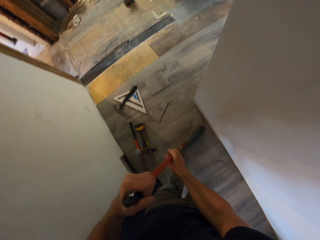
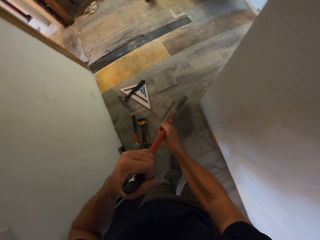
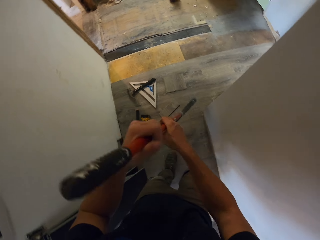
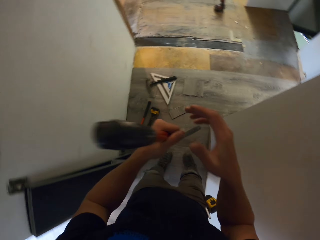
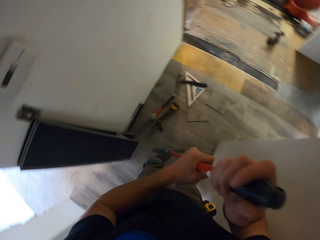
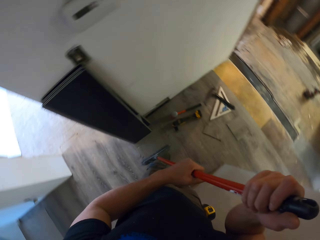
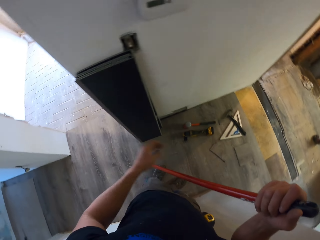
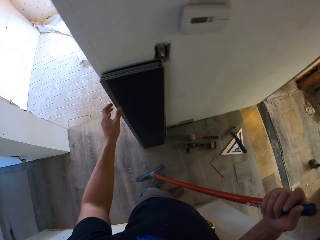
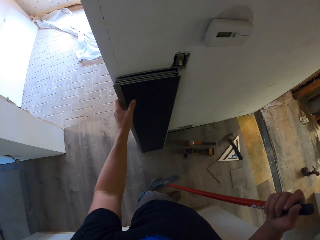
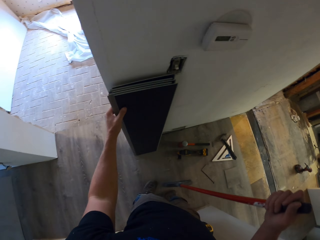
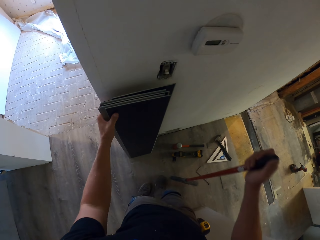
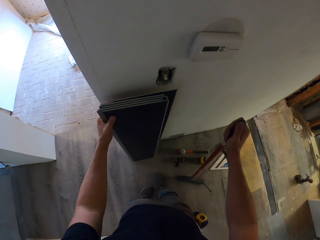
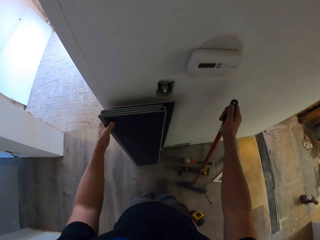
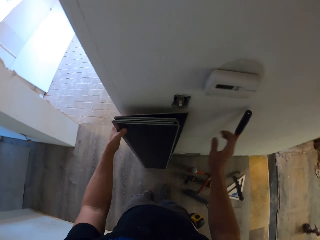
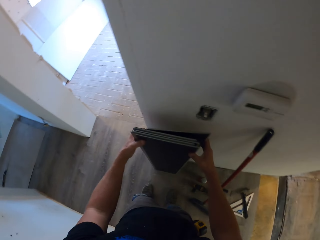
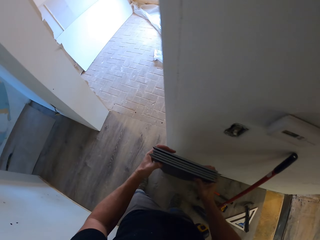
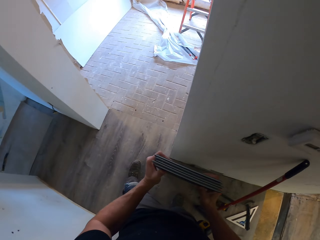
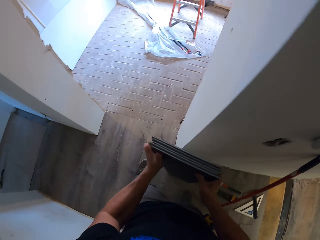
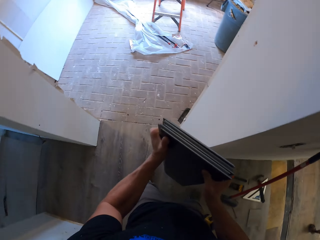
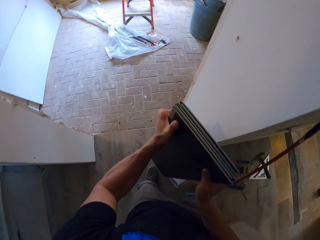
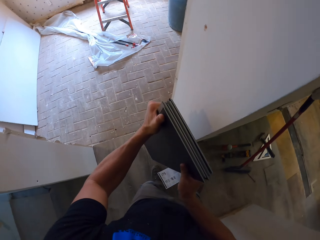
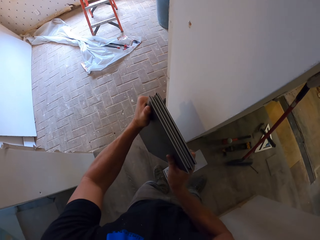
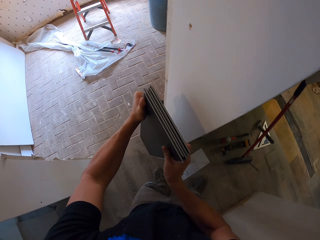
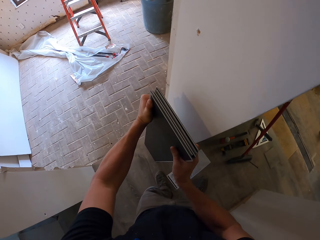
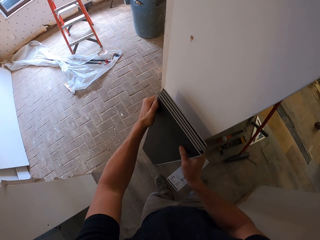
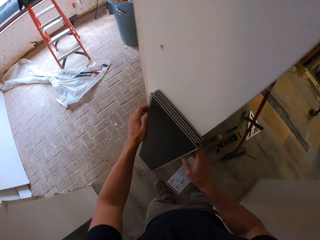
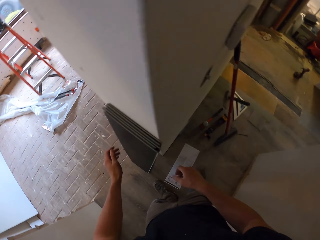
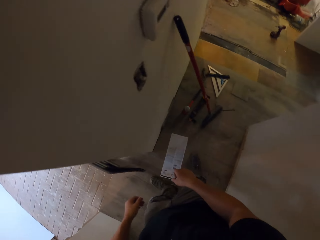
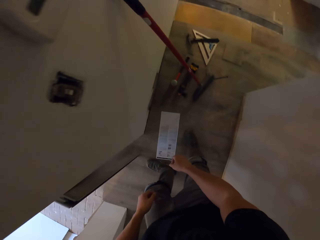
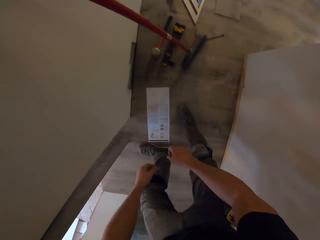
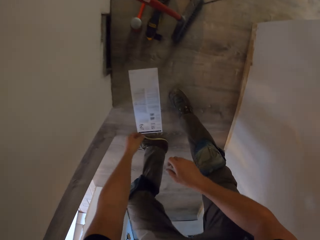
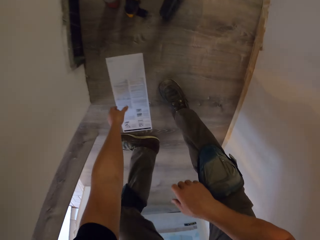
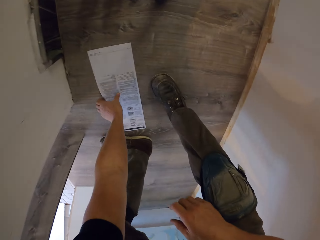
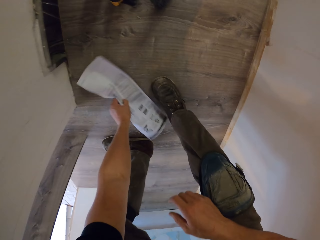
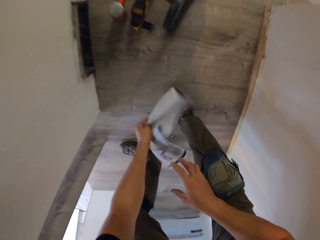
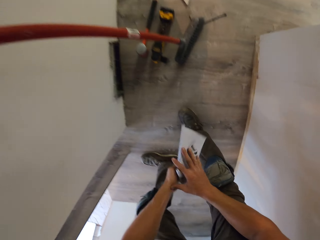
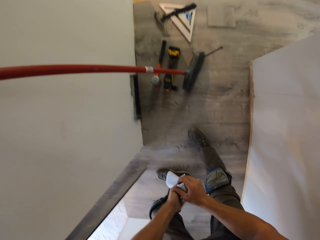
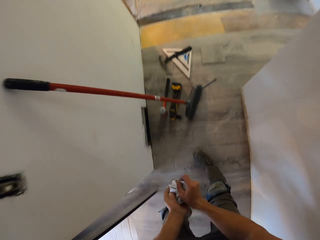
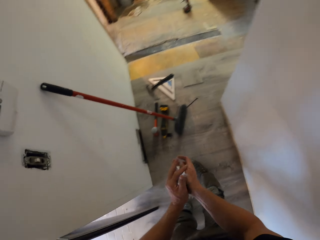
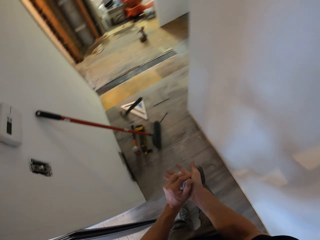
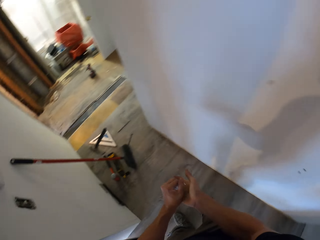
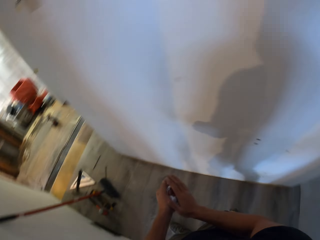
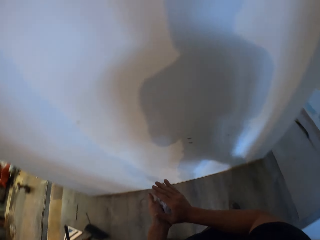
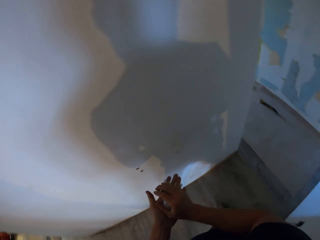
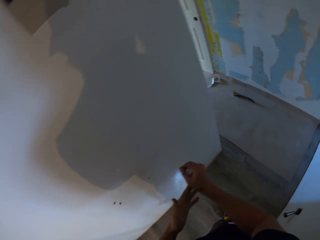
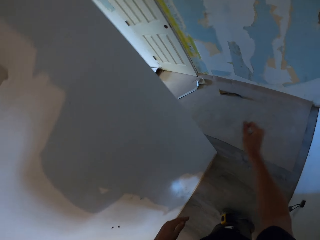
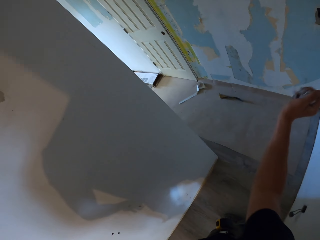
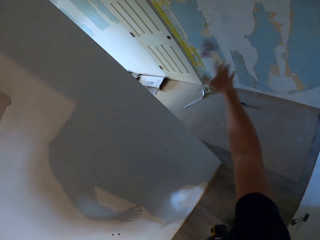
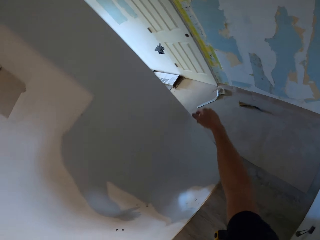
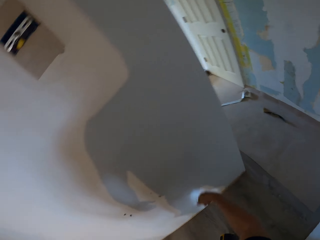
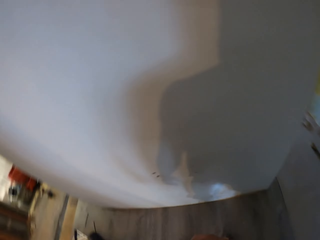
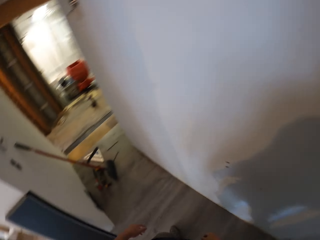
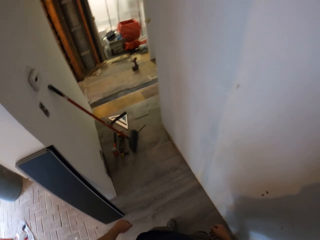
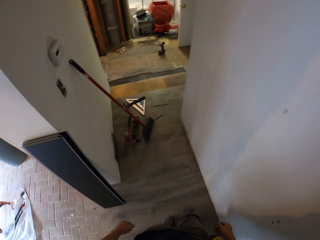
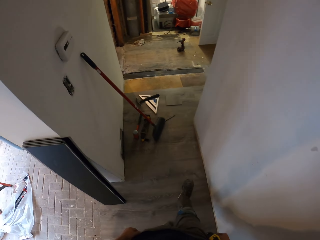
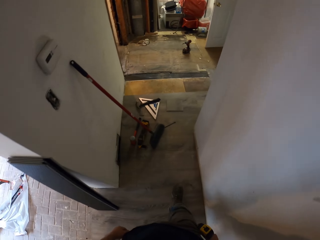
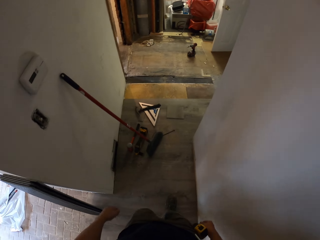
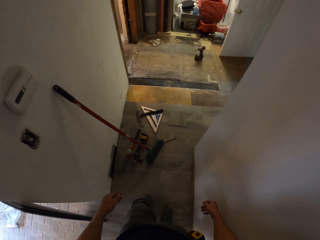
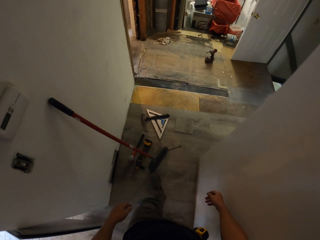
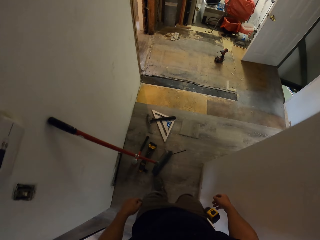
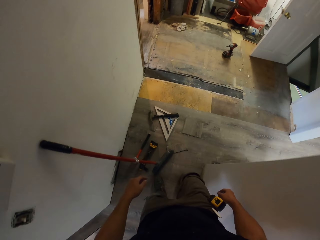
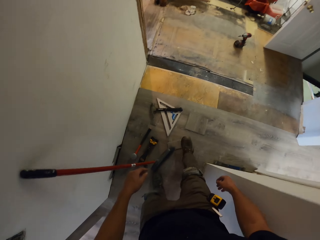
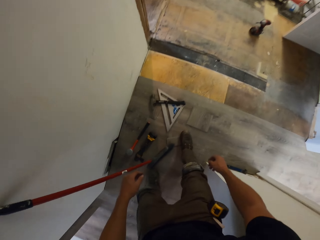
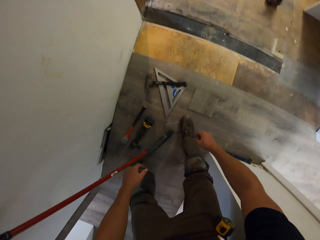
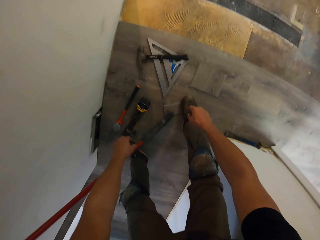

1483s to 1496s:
The camera wearer drops the broom on the wall. They carry the tiles with both hands. They lean the tiles on the wall. They pick up a paper with the left hand. They fold the paper with both hands. They throw the paper on the floor. They walk in the house.

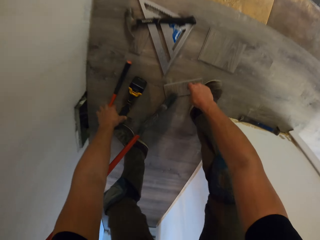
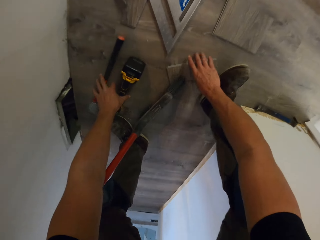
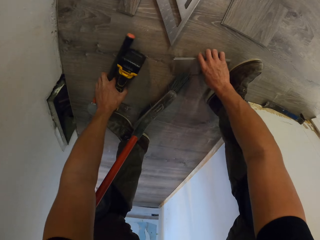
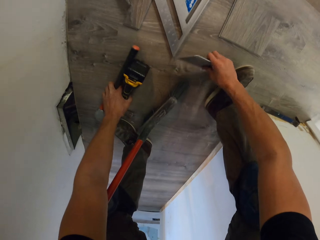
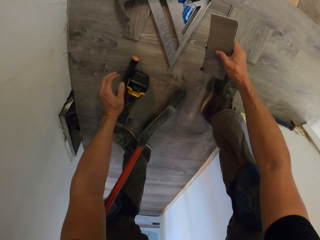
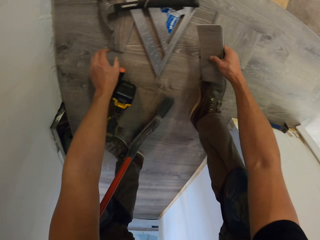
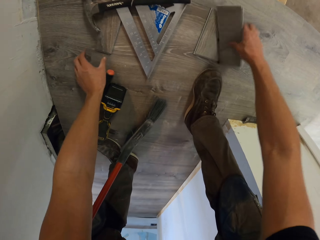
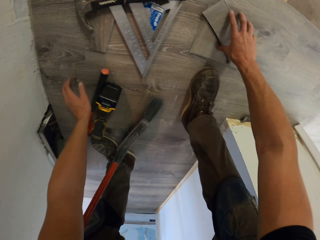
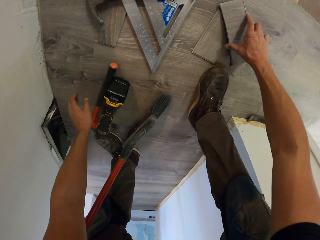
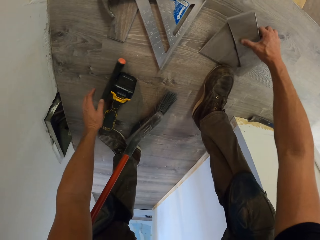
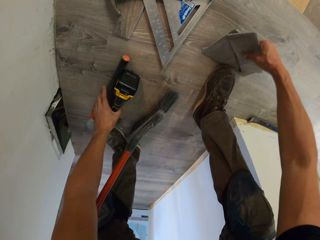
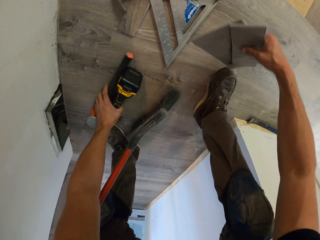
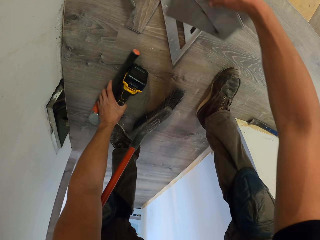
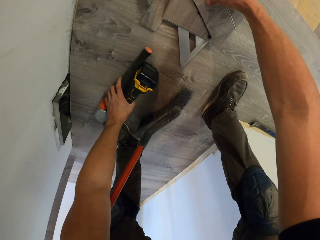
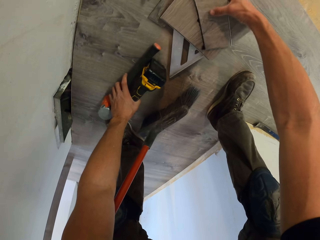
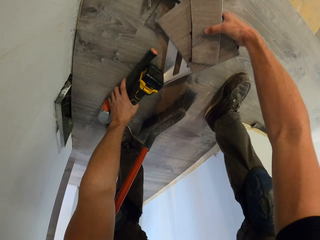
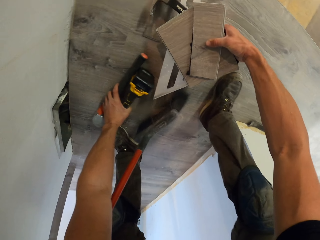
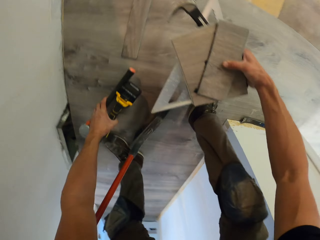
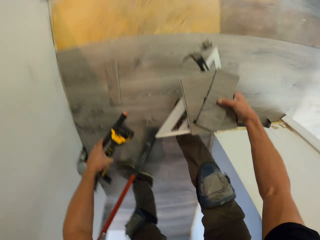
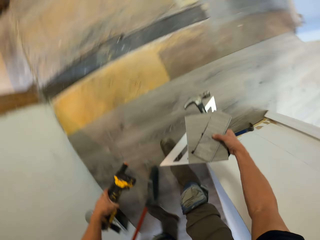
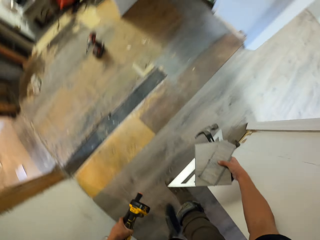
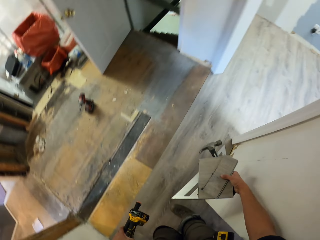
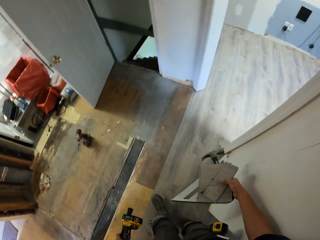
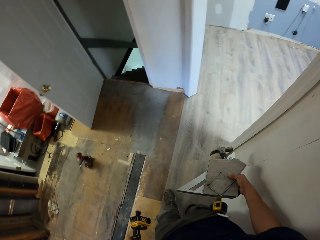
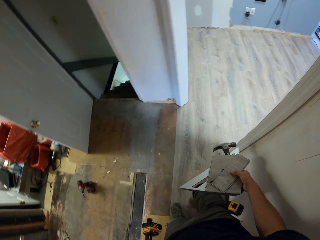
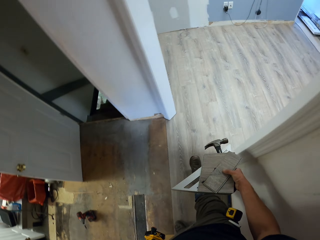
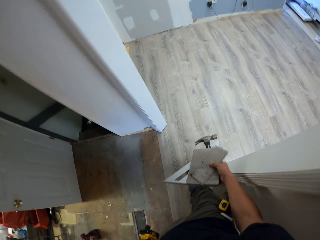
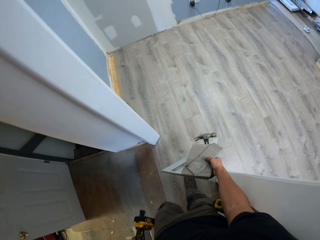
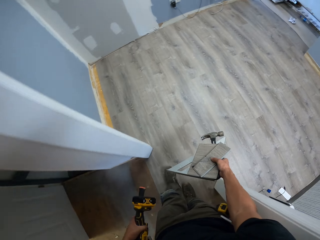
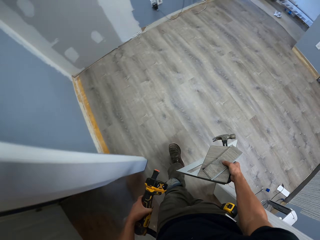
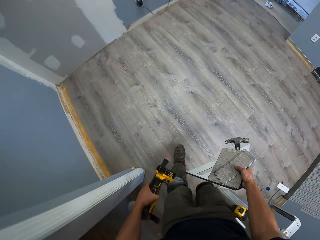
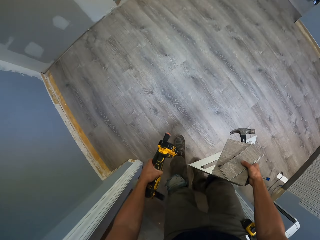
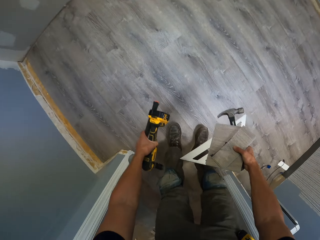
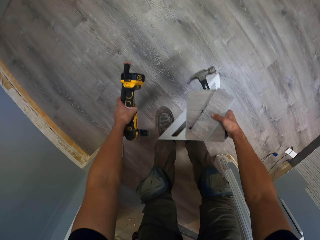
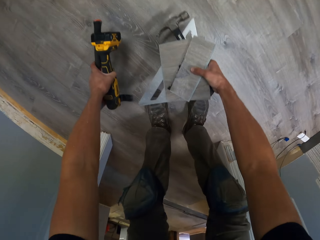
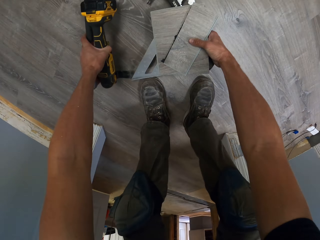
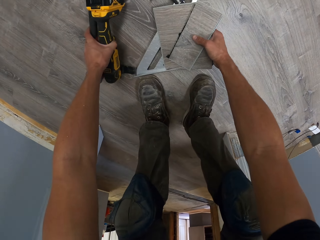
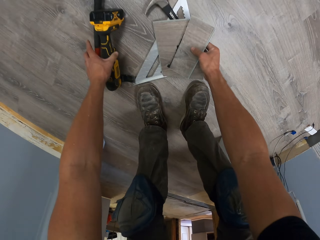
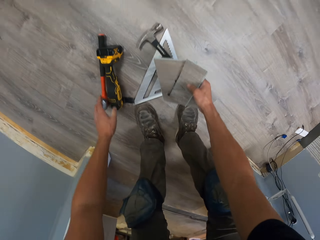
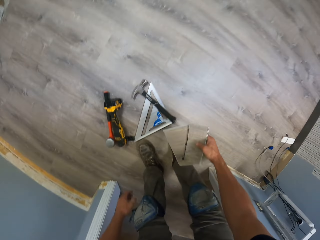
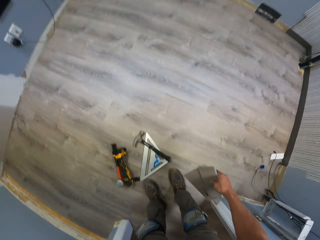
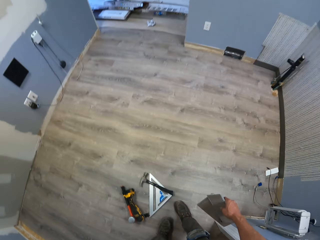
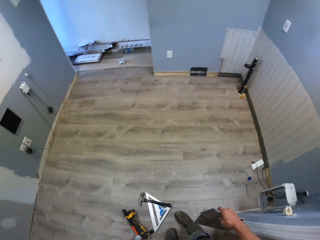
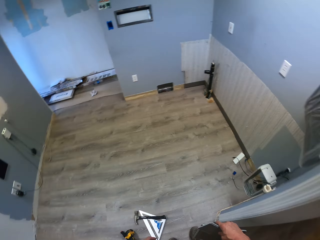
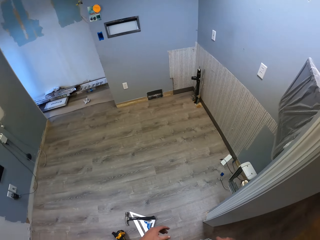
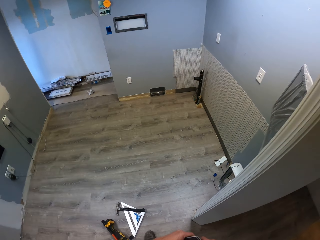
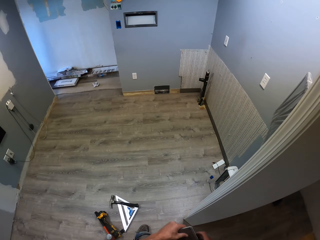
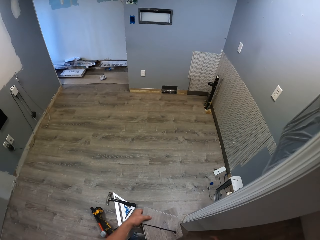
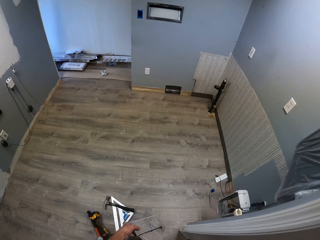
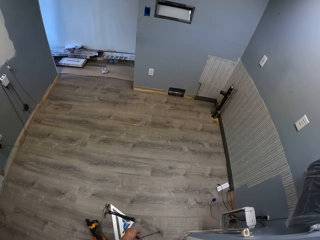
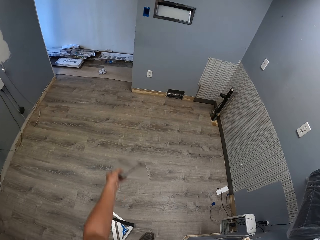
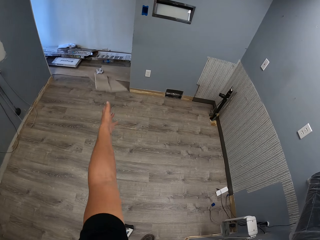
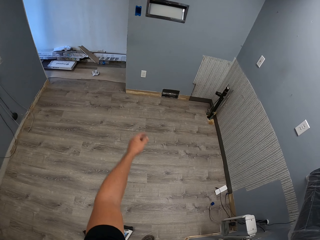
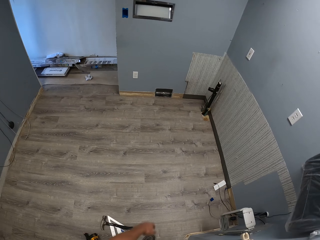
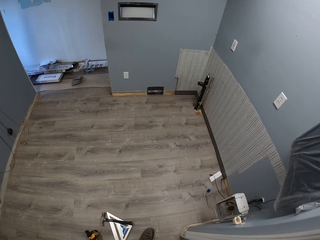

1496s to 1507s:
The camera wearer picks the pieces of hardwood tiles on the floor with the right hand. They pick up the drill with the left hand. They pick up a ruler with the right hand. They walk in the house. They drop the ruler on the floor. They drop the drill on the floor. They stand upright. They throw the tile on the floor.
